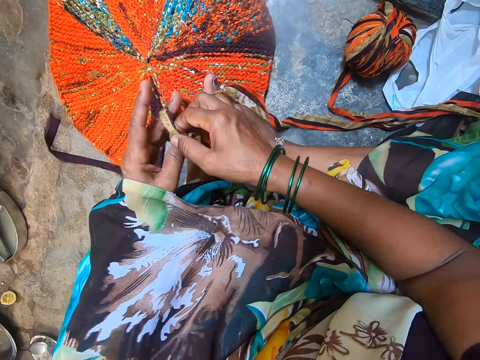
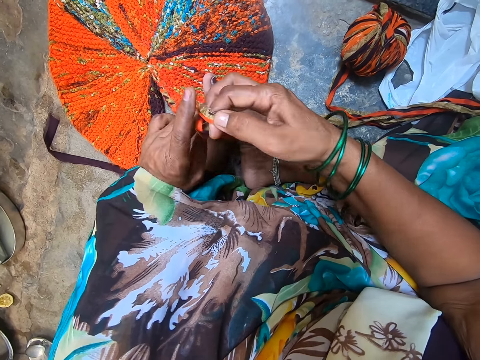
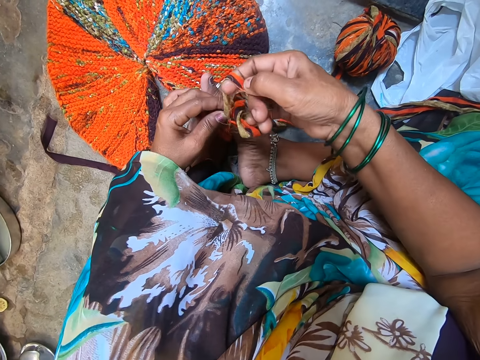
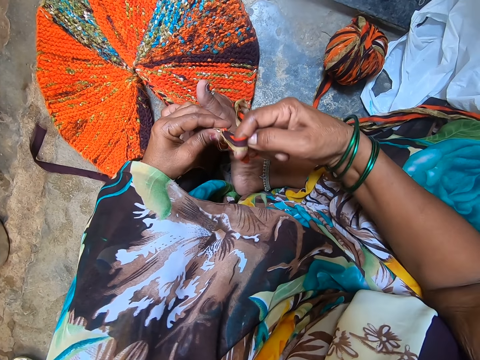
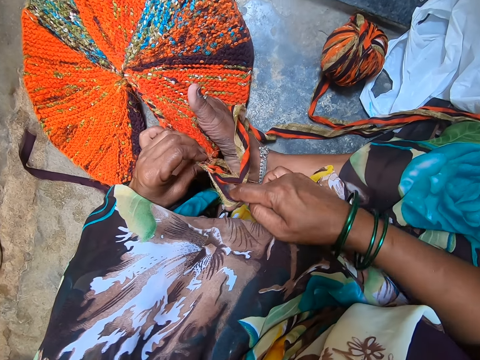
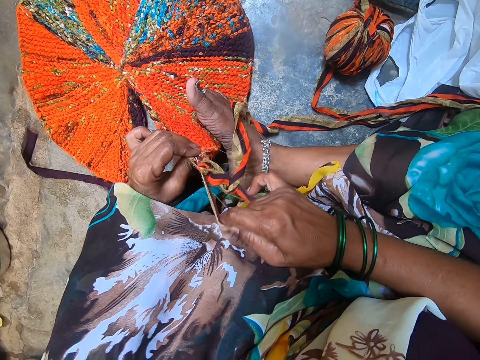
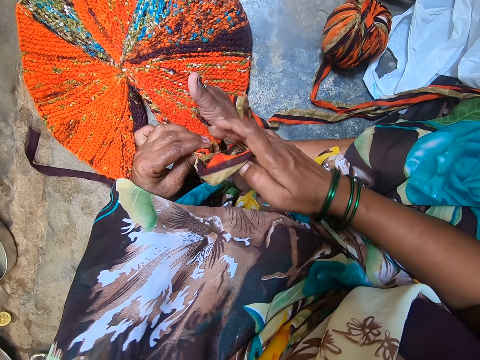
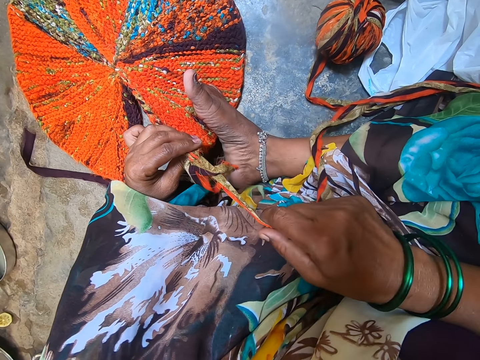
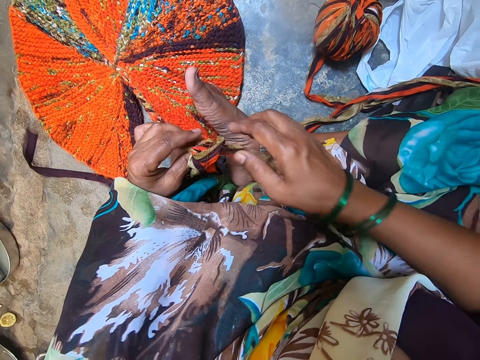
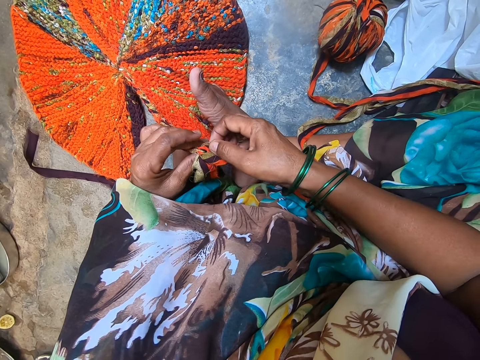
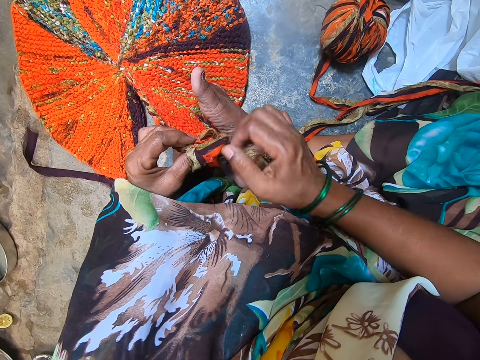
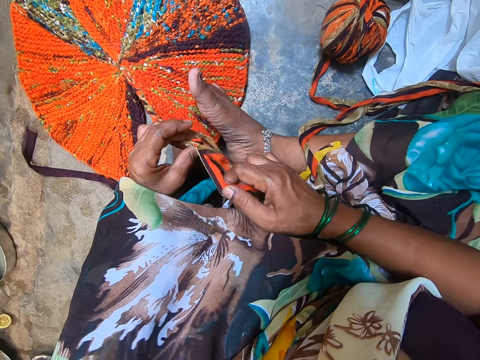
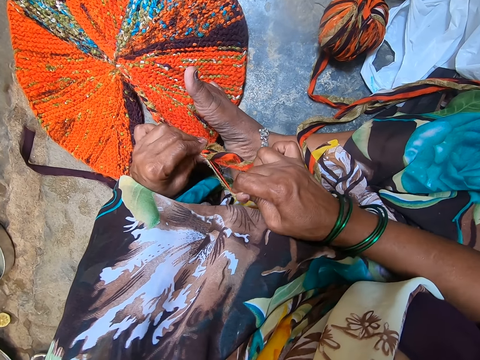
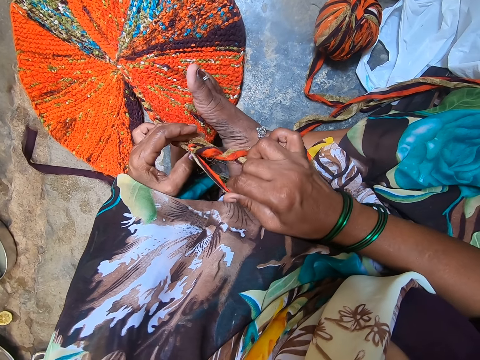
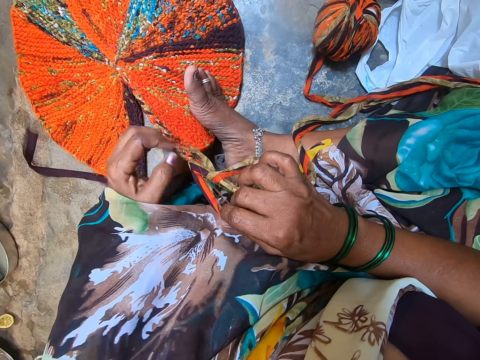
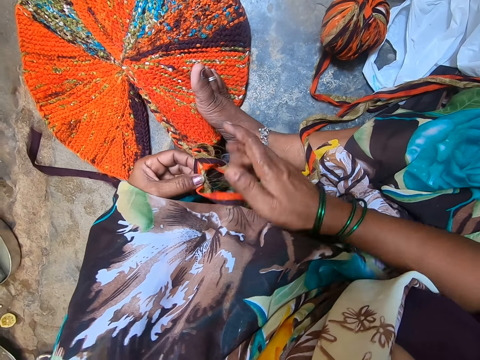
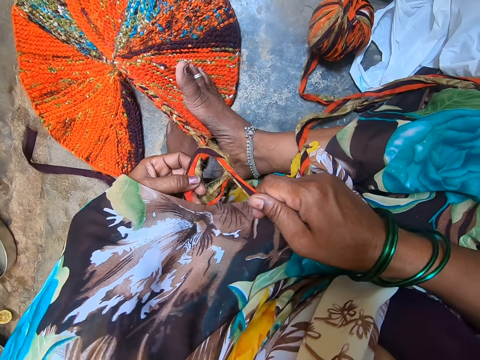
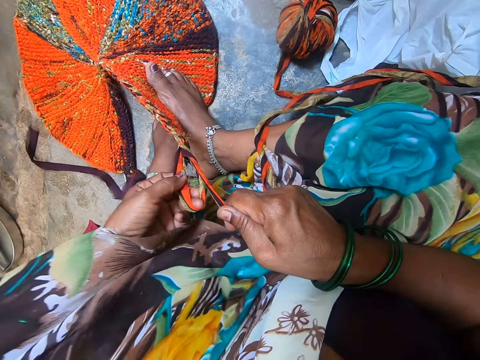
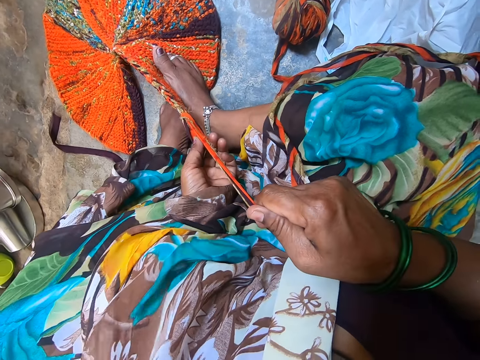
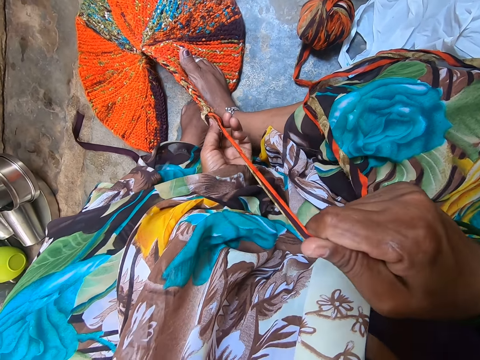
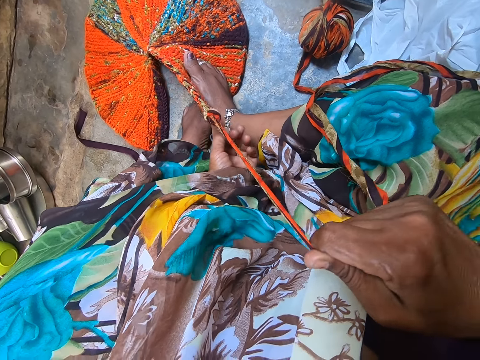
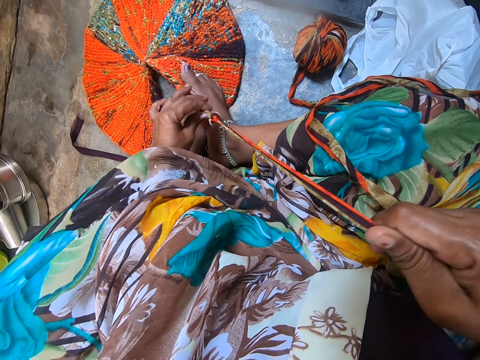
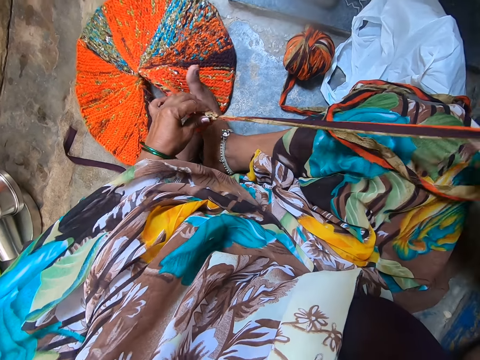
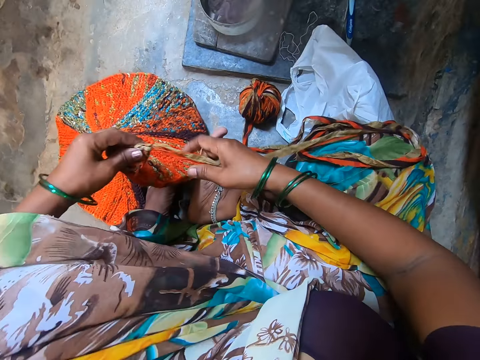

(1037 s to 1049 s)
The camera wearer pulls a yarn.

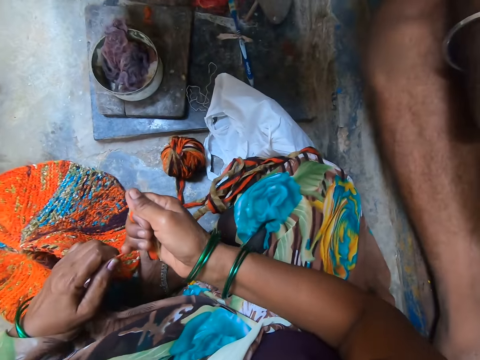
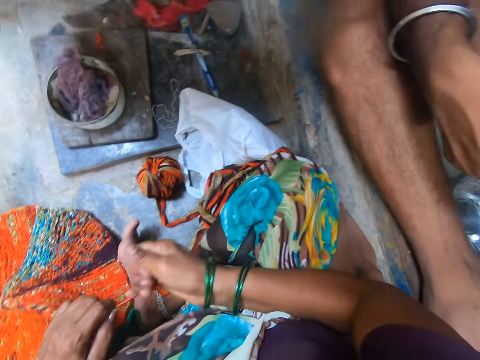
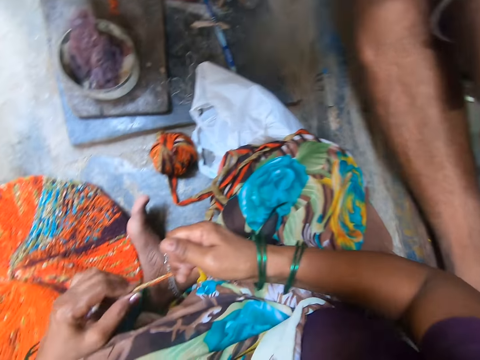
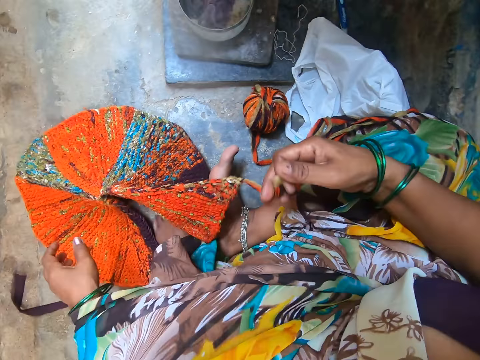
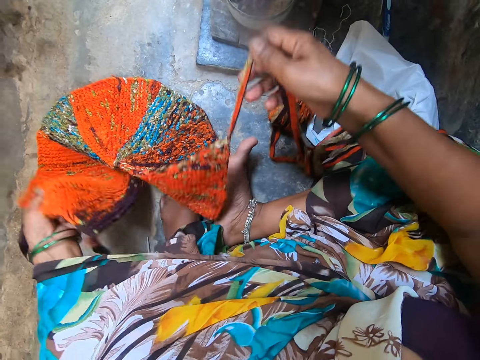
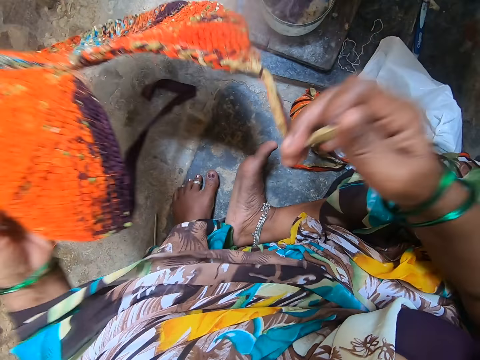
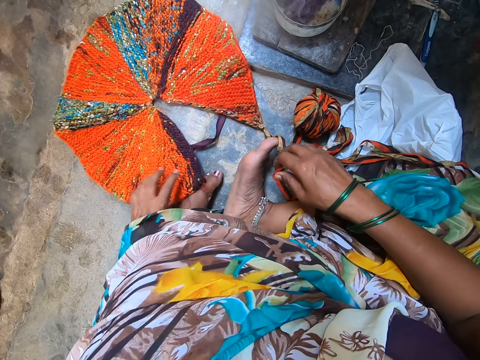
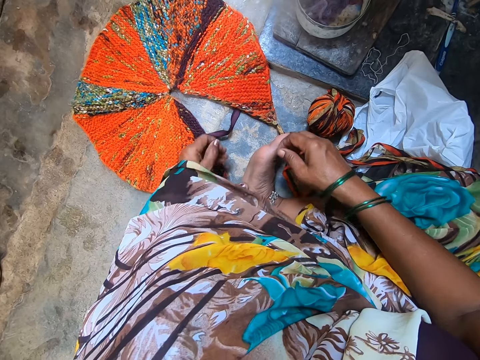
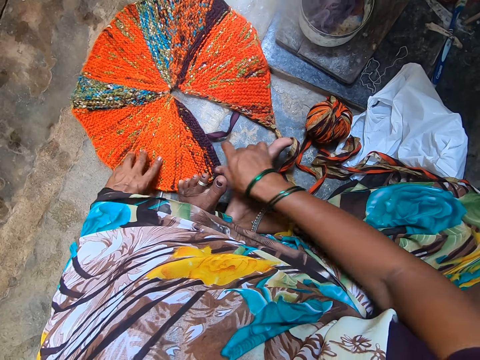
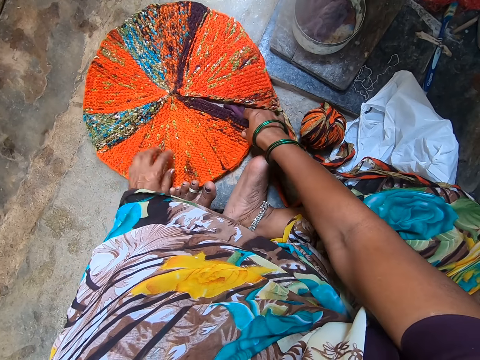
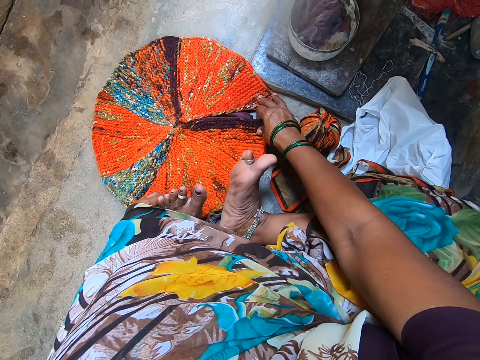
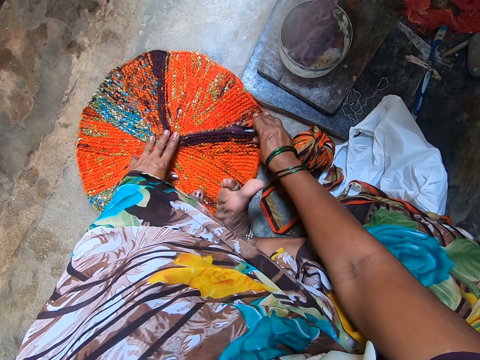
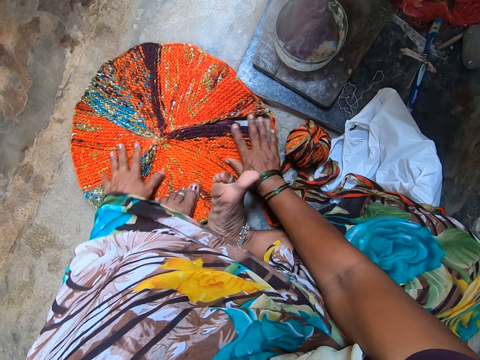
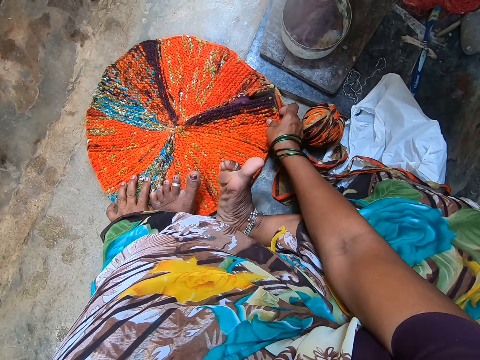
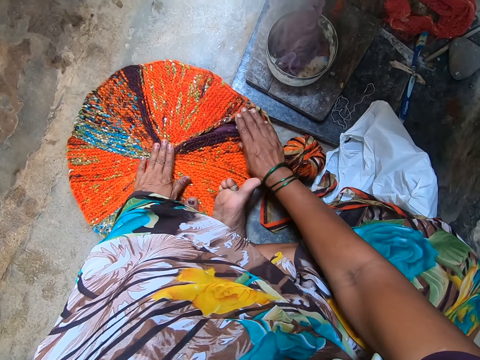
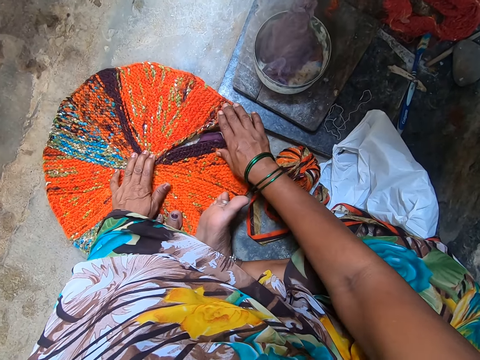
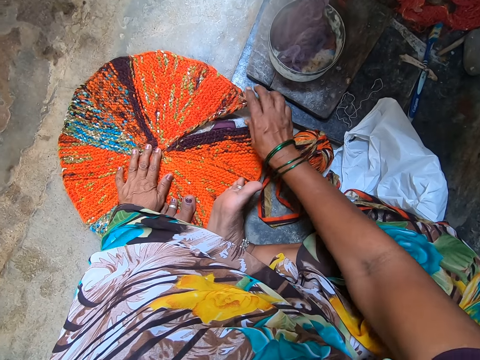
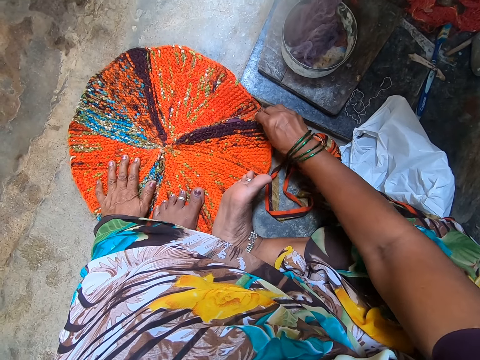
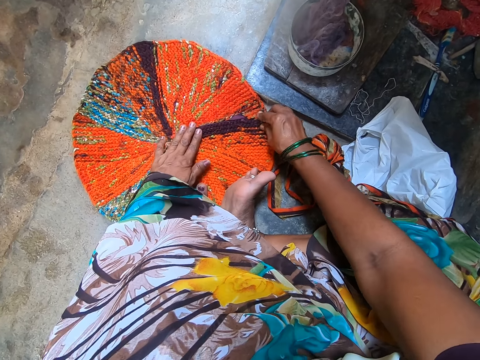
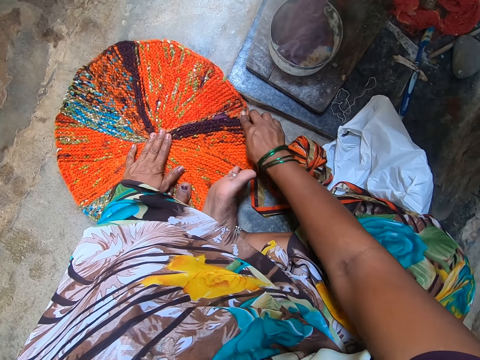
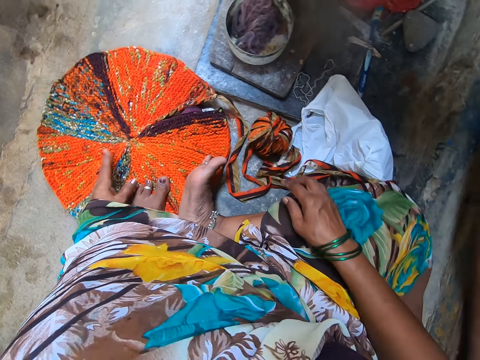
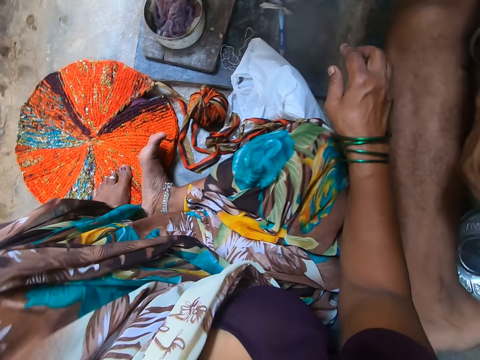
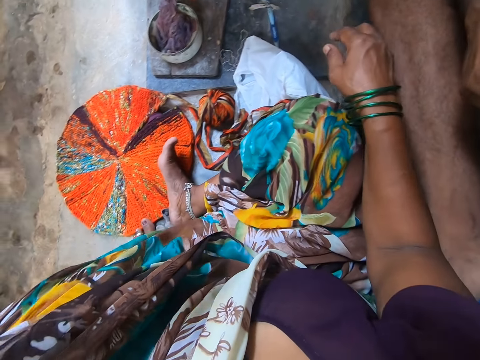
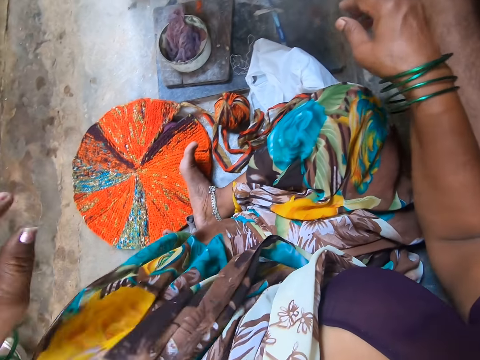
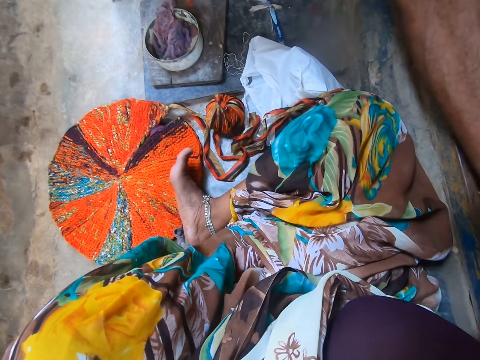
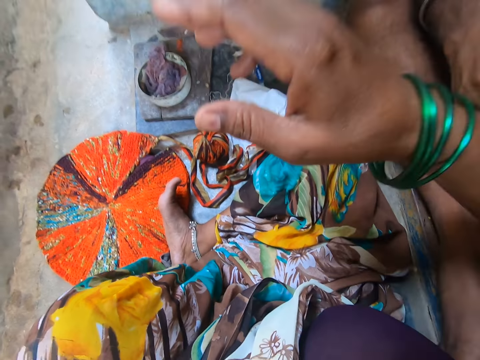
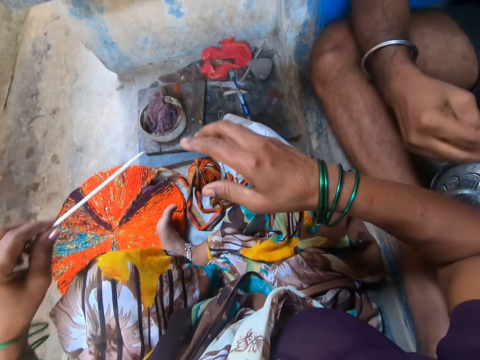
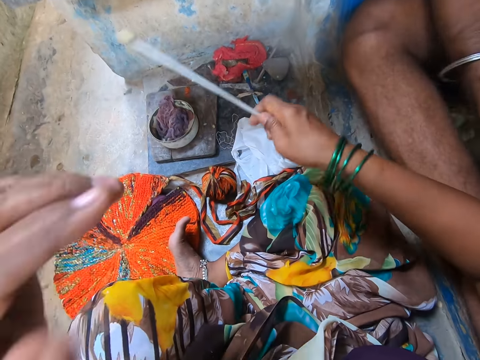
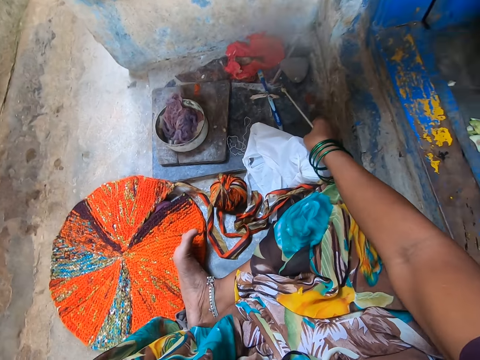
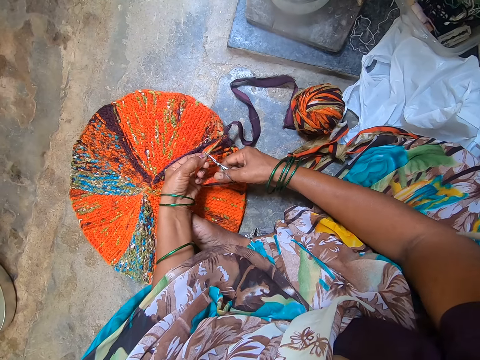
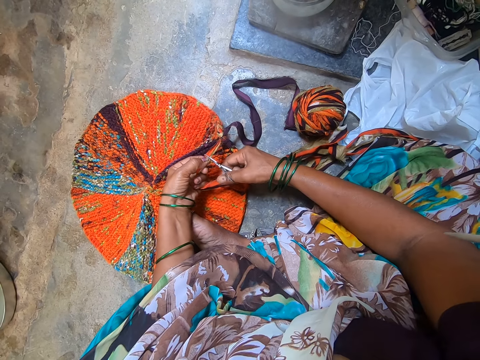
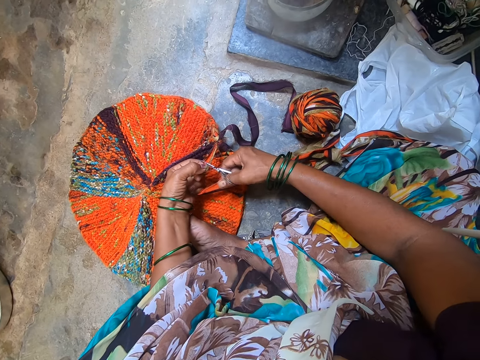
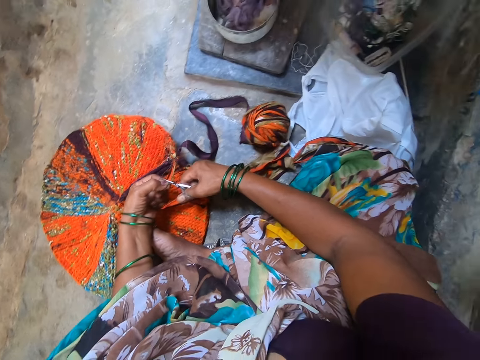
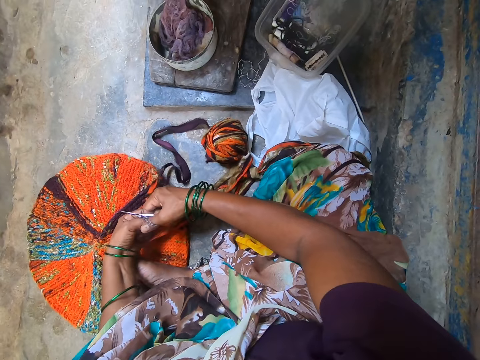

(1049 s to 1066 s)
The camera wearer picks up the knit fabric or cloth from the floor. She drops the knit fabric on the floor. She inspects the cloth. She joins the knit fabric on the floor. She stares at the cloth on the floor. She picks up a knitting needle from the floor with her left hand and passes the knitting needle from her left hand to her right hand. She holds the knitting needle. She drops the knitting needle on the floor. She cuts a yarn from the knit fabric with scissors.
